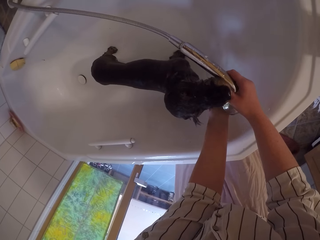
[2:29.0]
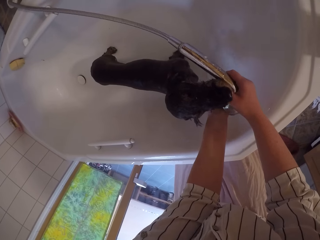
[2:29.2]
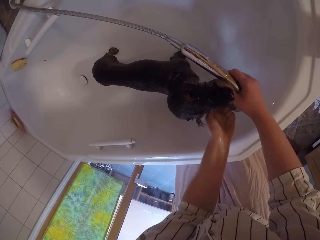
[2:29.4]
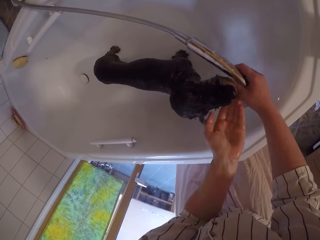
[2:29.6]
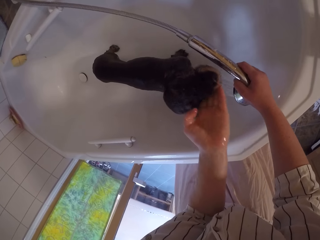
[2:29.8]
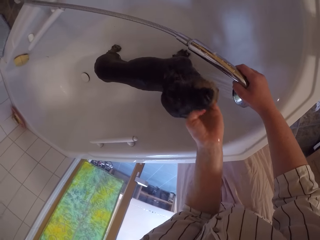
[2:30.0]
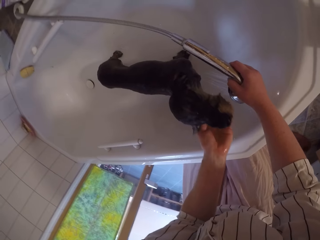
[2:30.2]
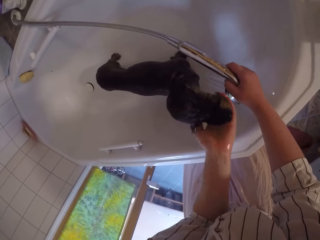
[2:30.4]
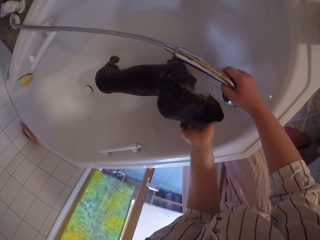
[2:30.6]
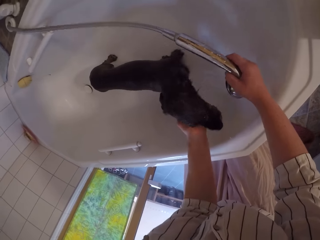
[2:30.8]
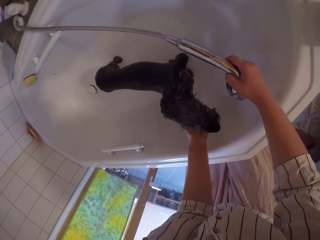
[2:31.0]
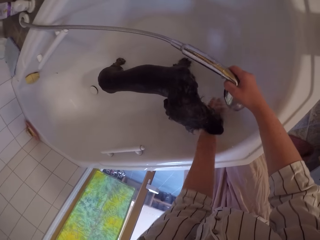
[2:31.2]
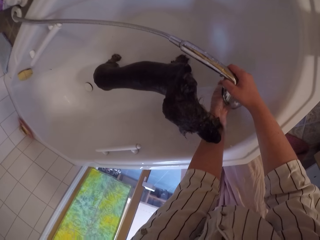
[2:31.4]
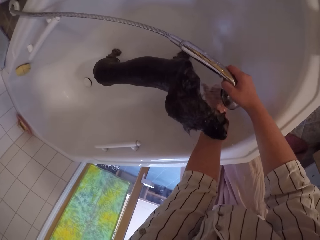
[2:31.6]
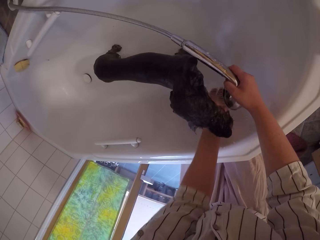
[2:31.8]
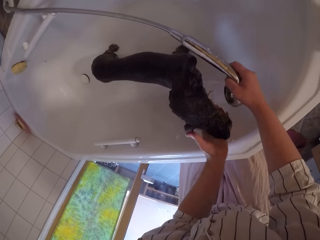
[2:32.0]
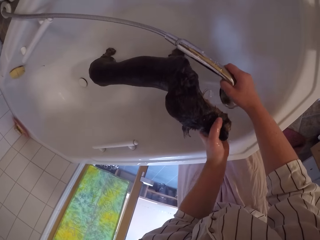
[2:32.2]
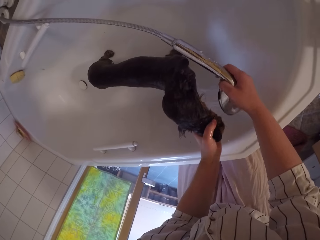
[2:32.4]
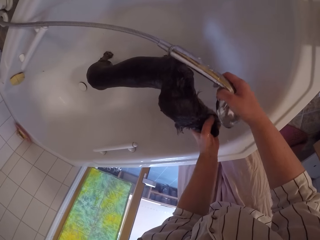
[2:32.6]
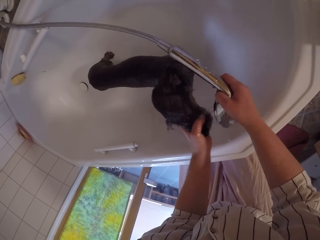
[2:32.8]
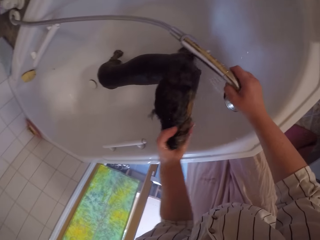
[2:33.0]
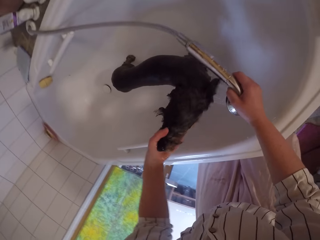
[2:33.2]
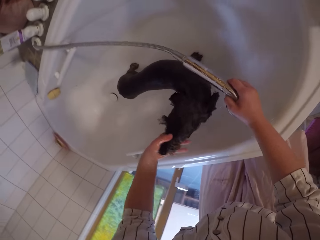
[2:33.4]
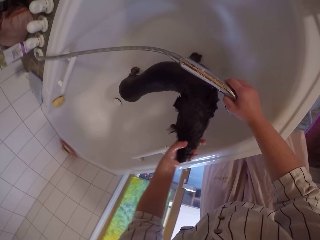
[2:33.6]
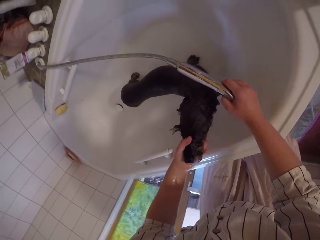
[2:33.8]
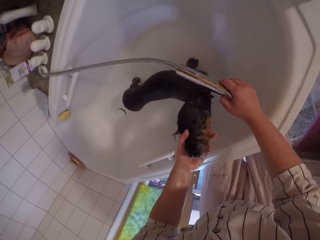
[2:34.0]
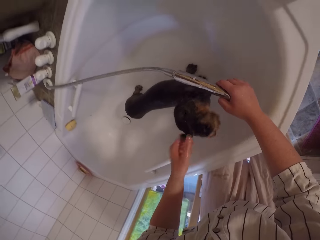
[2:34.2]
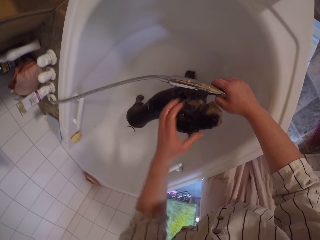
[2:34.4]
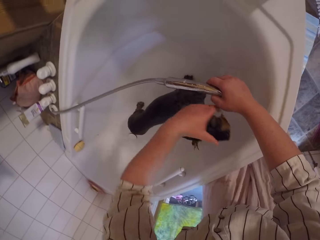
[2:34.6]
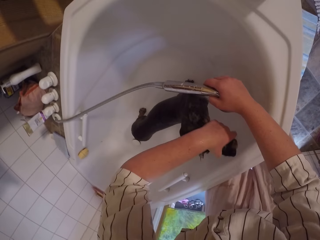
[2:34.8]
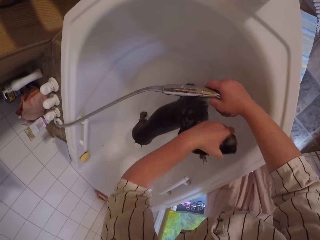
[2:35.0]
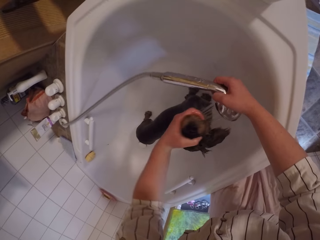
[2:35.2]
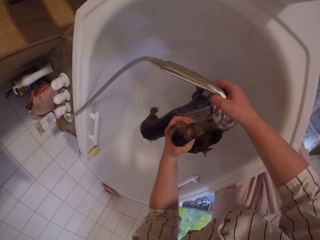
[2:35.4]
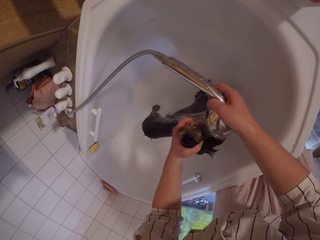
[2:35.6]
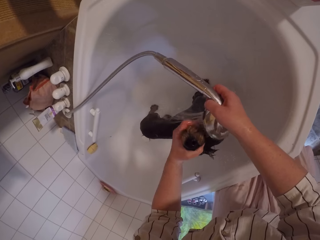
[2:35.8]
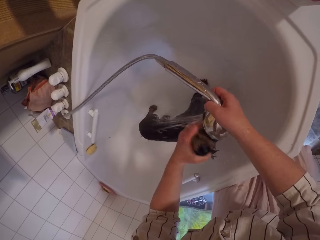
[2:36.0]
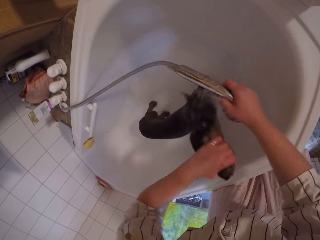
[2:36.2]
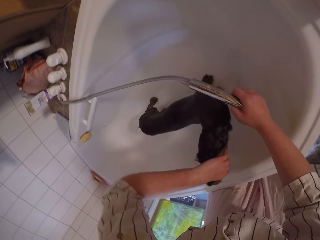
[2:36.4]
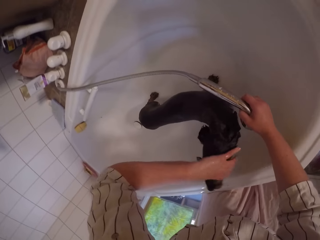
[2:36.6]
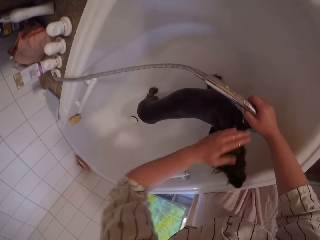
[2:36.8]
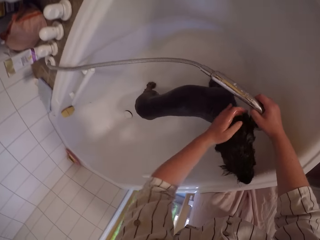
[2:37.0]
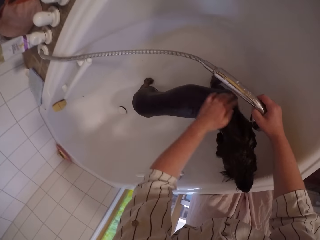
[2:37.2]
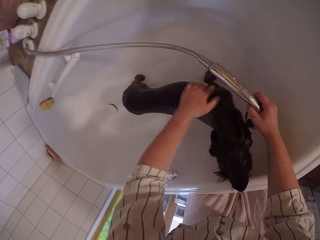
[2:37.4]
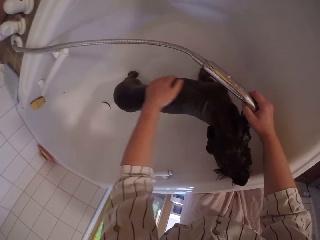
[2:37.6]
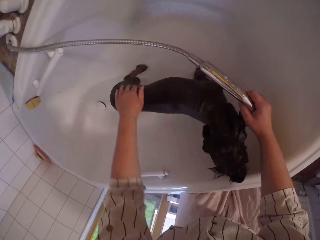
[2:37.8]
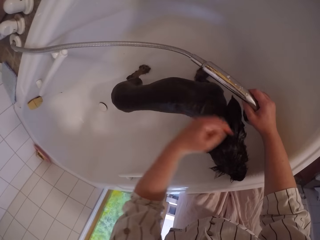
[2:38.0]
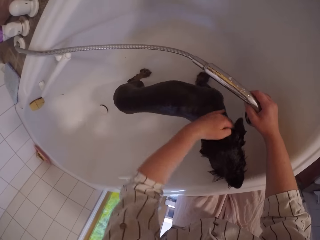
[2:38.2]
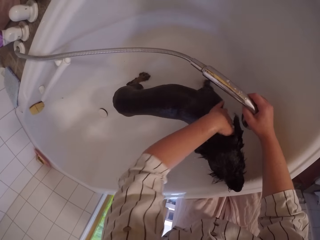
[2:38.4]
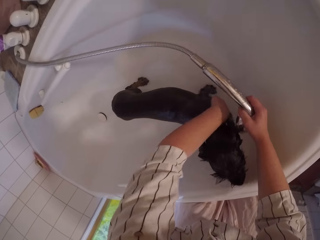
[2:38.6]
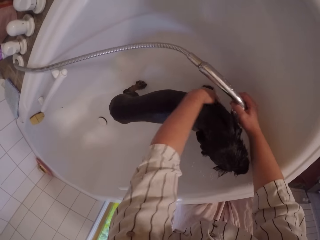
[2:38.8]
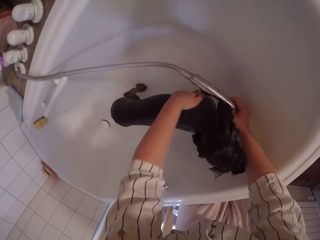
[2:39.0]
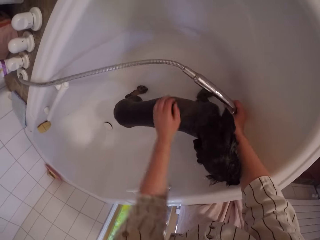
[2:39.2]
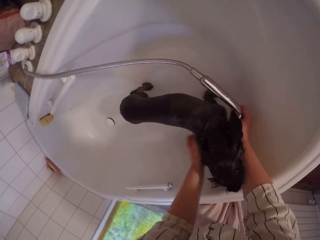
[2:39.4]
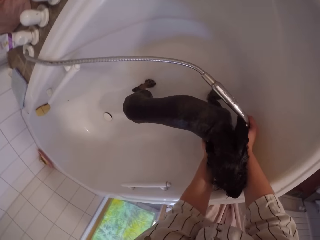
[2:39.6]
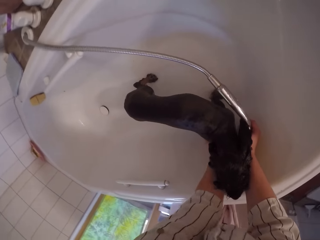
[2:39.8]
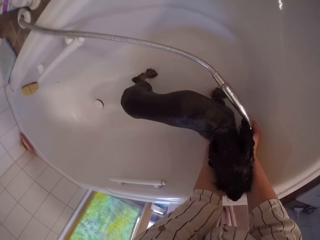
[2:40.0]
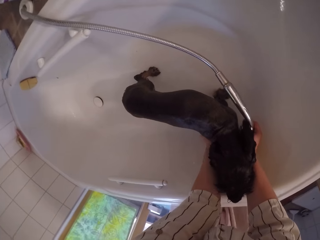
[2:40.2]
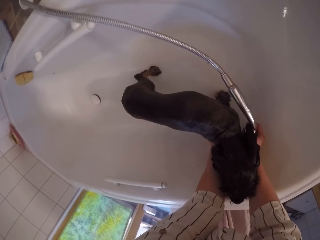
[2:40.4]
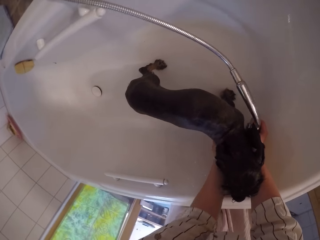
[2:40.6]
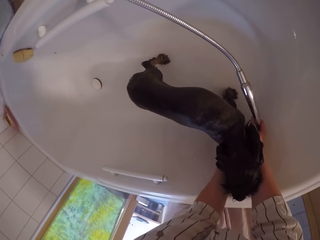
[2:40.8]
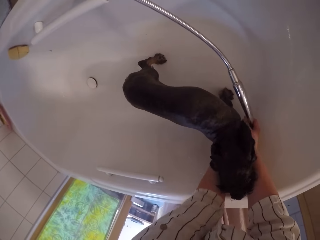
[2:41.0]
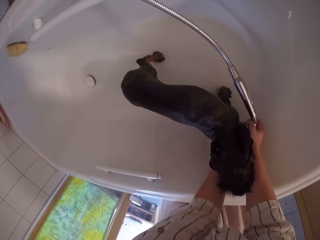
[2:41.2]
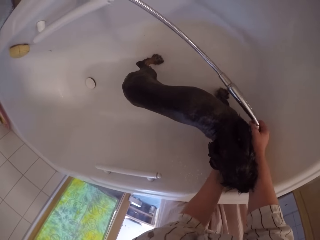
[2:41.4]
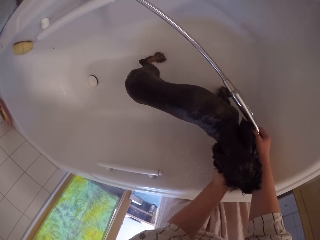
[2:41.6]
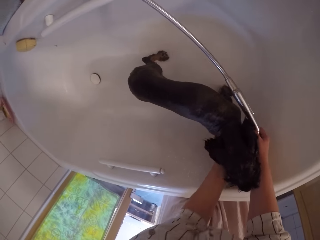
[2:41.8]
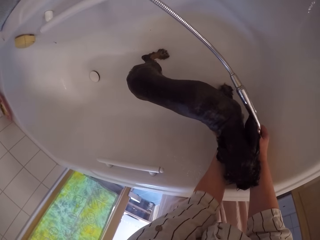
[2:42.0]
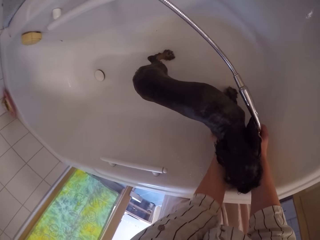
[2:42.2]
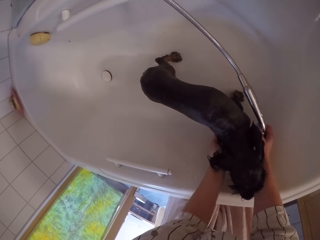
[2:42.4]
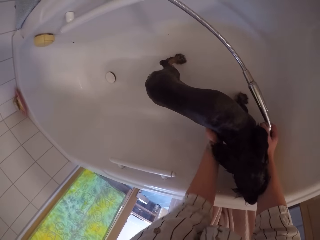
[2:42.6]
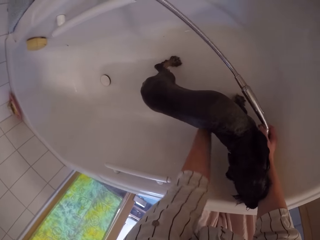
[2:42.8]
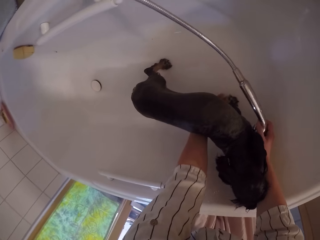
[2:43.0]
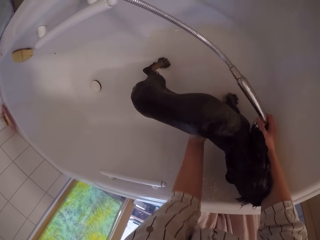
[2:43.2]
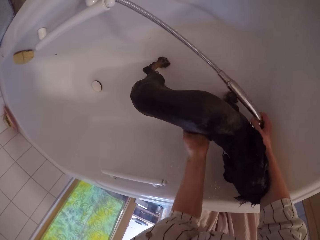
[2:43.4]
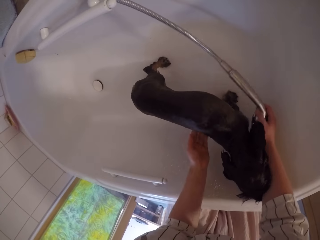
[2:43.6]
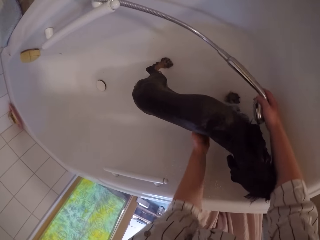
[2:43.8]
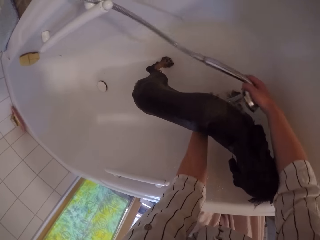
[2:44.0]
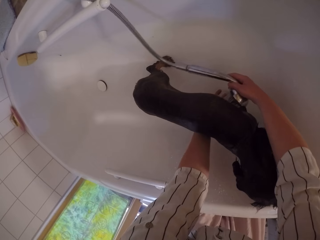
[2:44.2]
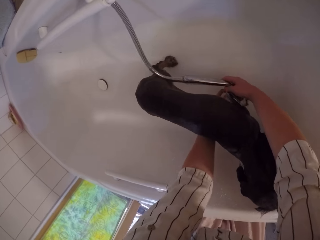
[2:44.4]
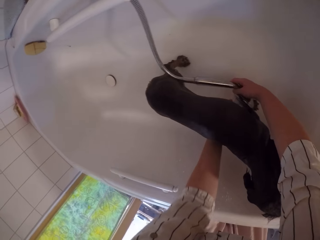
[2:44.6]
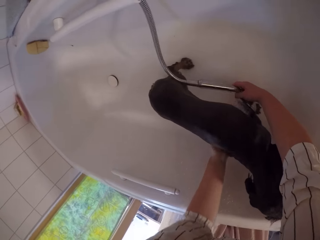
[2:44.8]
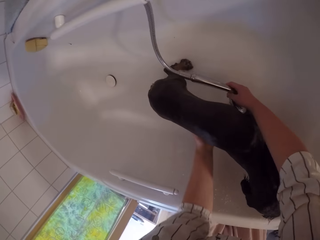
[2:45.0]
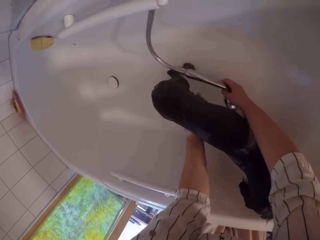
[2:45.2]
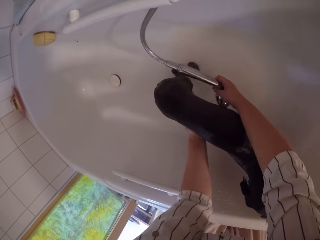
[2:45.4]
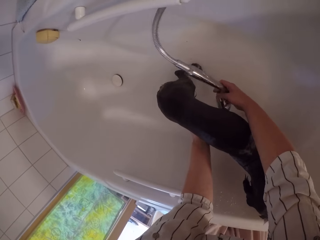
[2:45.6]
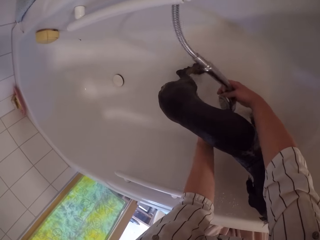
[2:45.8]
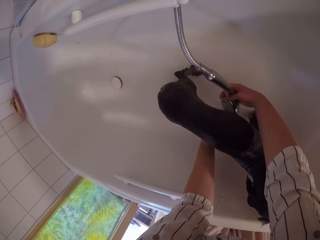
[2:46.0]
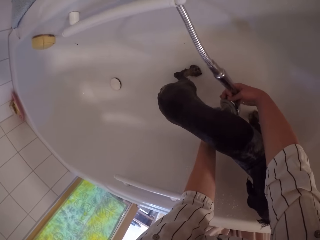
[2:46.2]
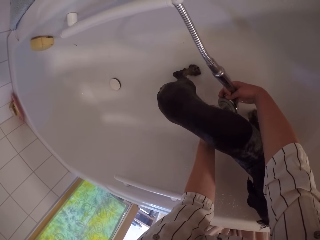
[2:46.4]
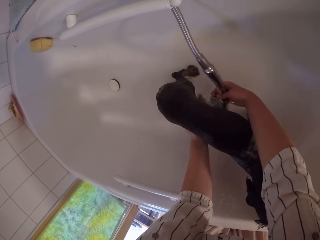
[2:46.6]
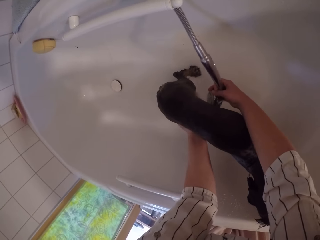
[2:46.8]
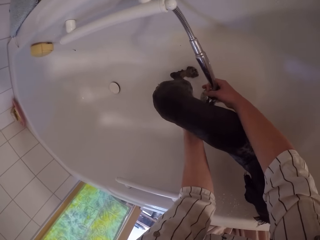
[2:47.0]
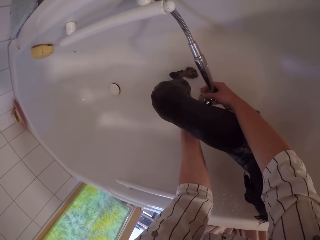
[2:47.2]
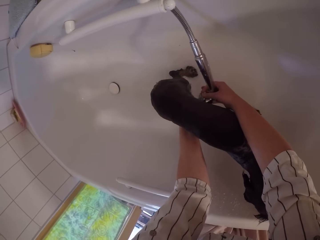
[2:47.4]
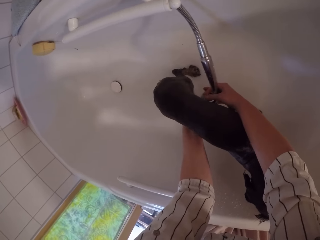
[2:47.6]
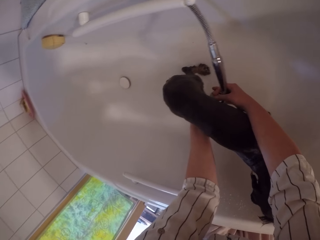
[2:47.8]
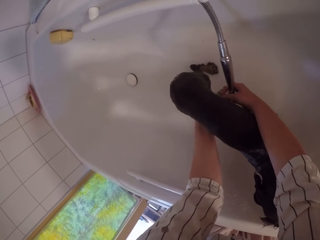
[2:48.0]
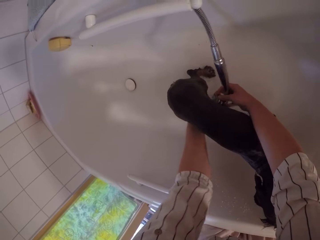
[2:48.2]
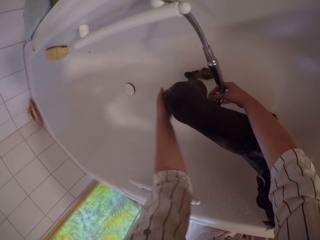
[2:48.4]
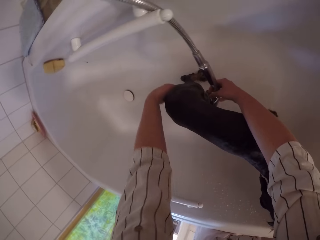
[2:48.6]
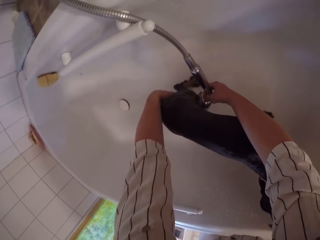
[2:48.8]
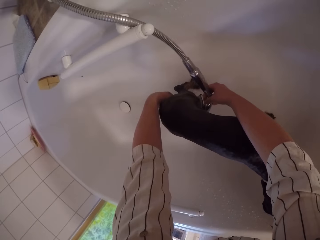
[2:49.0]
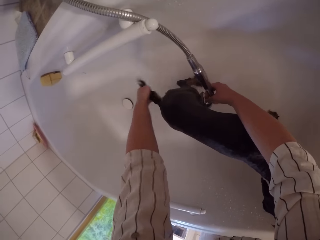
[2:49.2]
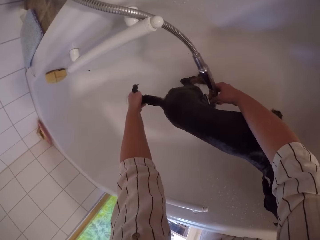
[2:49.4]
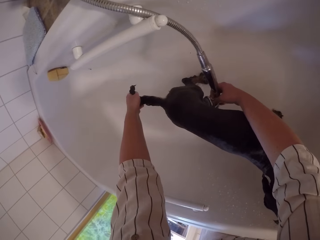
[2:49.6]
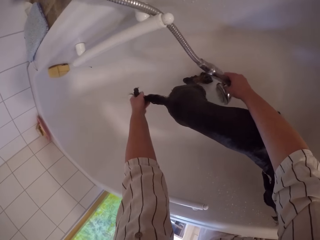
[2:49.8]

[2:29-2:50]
The camera wearer washes the hand. They rinse the chihuahua. They wash the hand. They rinse the chihuahua. They turn around the head of the chihuahua. They rinse the chihuahua. They massage the chihuahua. They rinse the chihuahua. They hold the tail.
